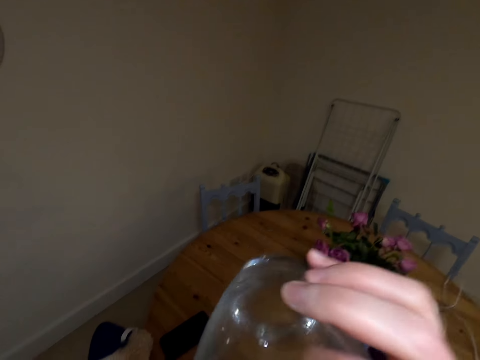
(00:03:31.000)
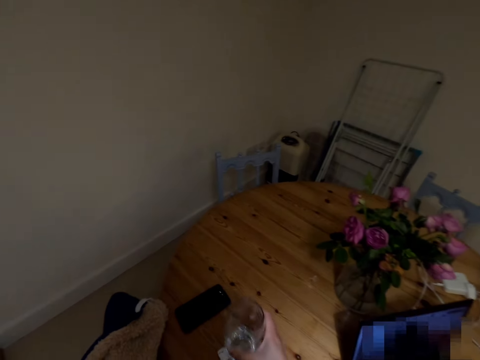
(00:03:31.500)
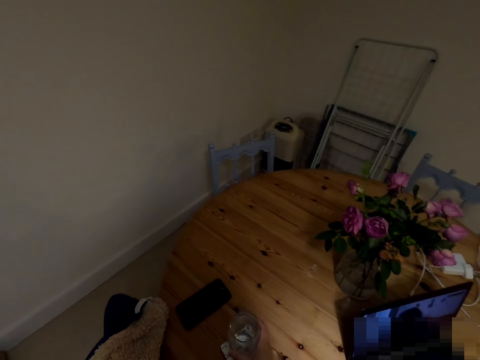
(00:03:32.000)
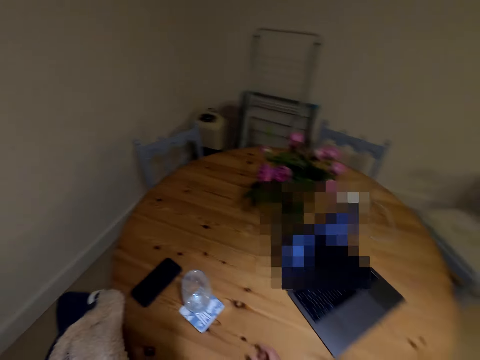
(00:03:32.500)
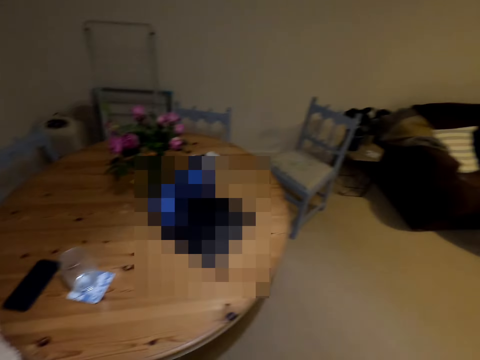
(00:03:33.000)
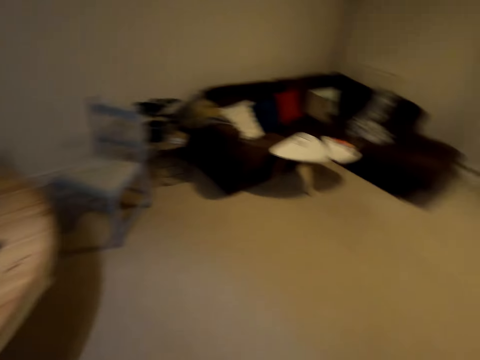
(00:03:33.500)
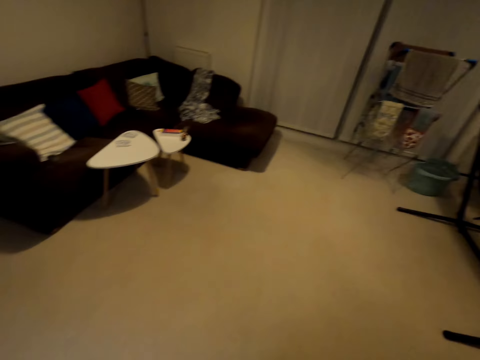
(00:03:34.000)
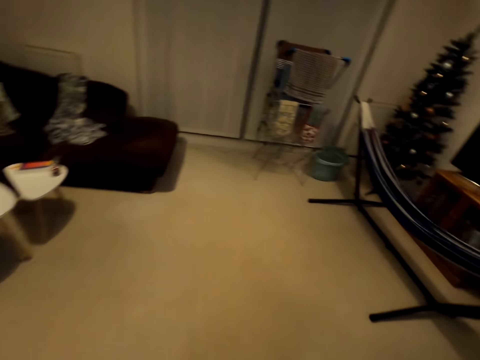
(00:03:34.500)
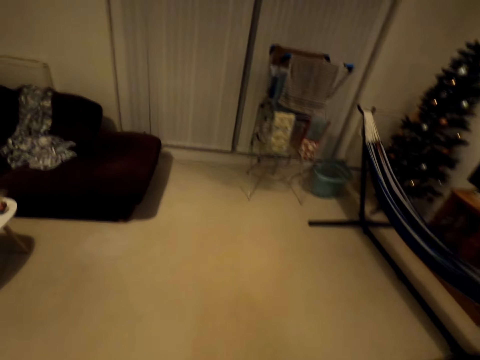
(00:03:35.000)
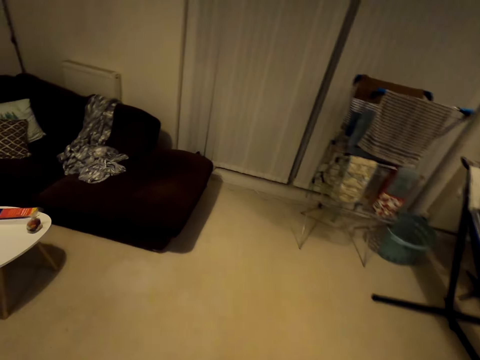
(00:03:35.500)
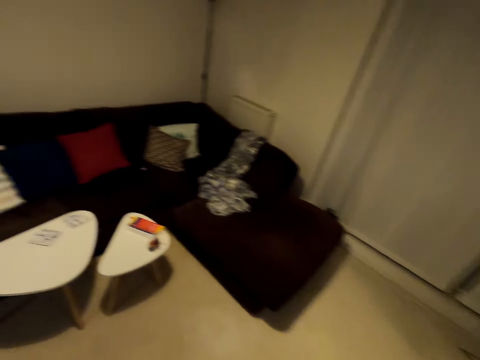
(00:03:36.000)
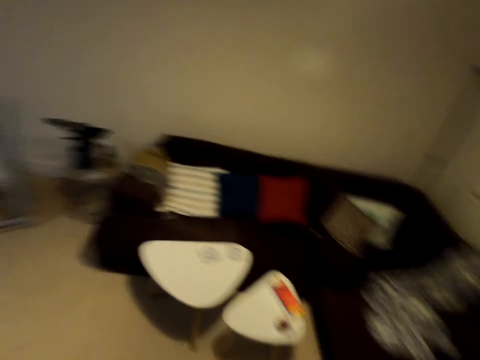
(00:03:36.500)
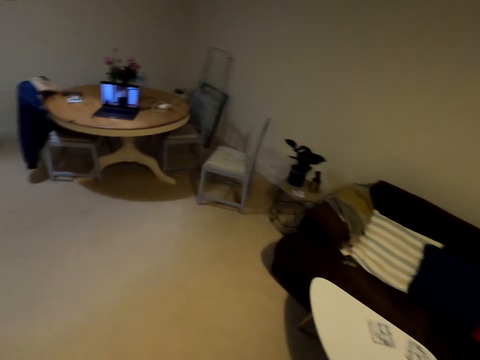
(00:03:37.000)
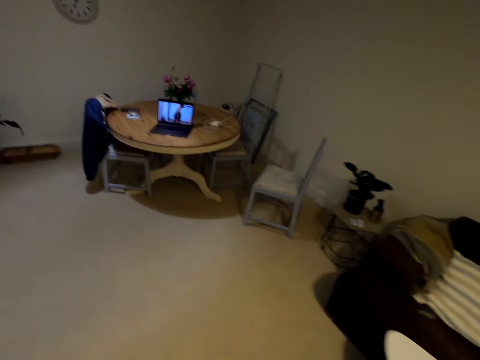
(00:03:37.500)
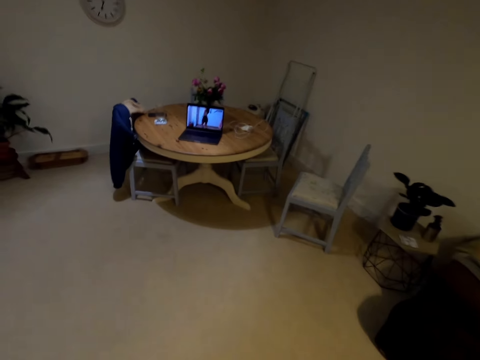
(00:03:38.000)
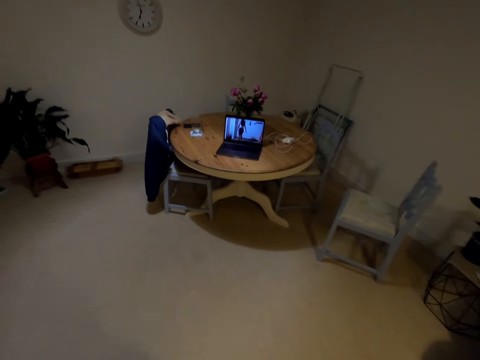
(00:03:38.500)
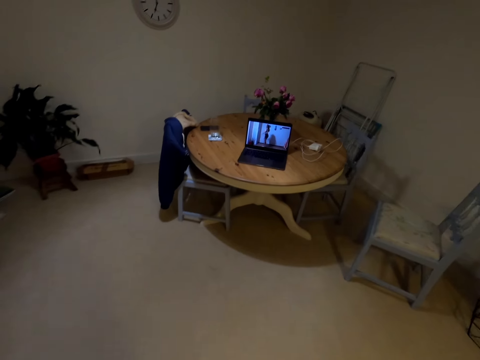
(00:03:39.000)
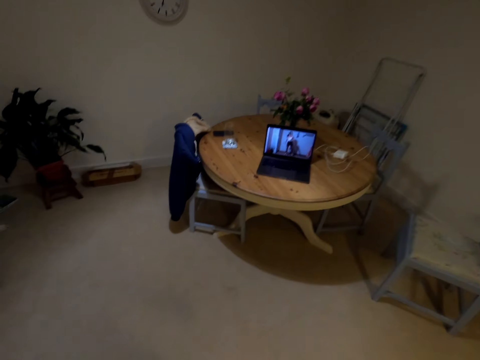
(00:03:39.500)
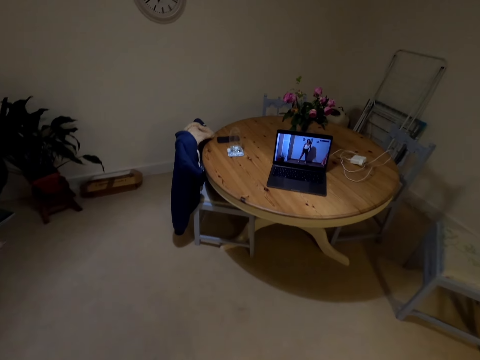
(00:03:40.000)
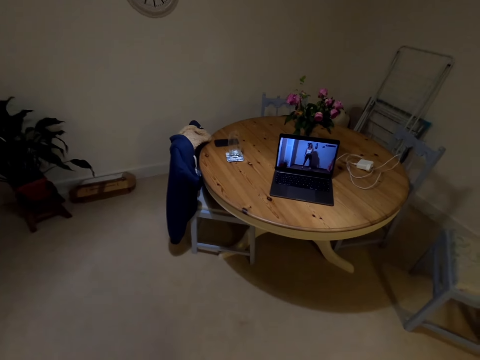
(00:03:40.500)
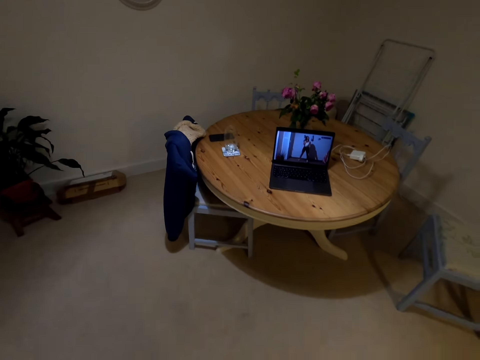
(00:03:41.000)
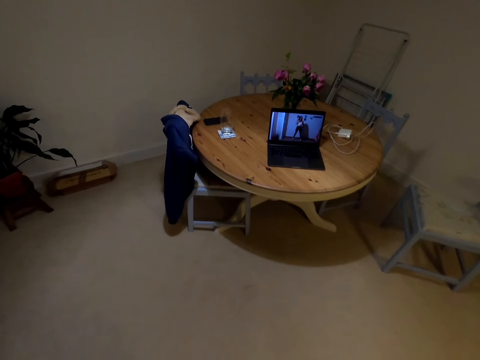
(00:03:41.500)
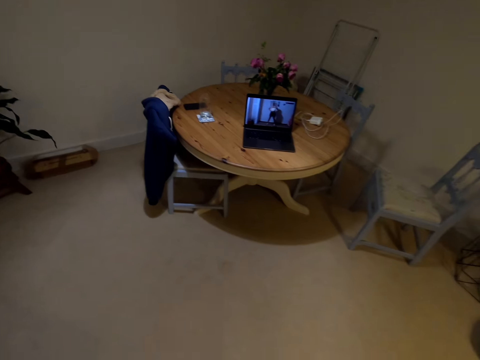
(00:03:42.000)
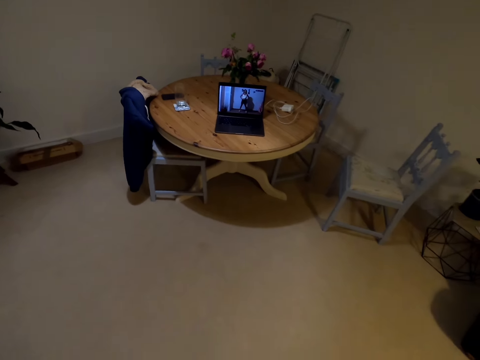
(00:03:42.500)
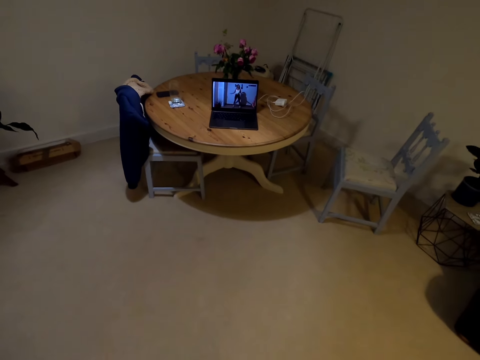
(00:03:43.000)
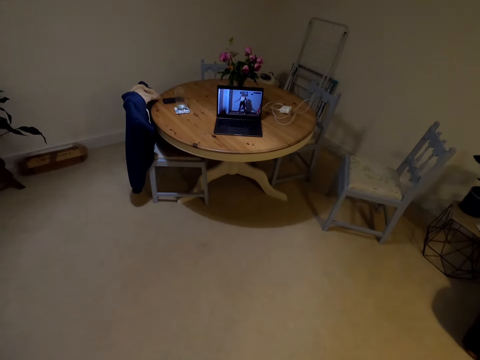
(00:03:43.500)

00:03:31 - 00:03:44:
The camera wearer puts down the glass of water on the table. They go around the house. They turn around the house. They look at the laptop.

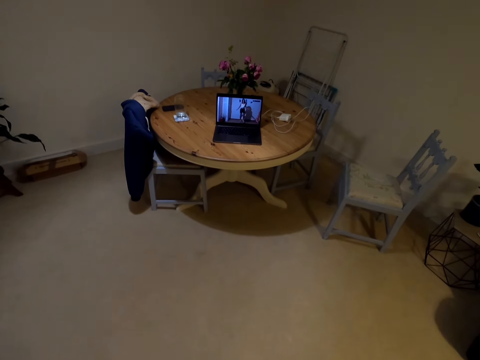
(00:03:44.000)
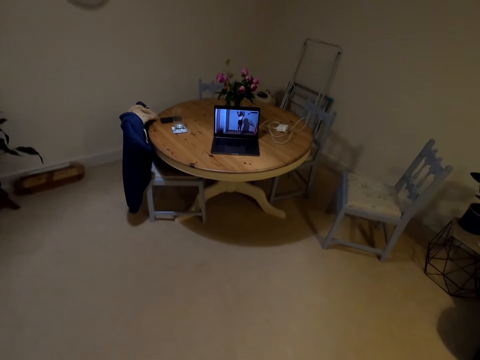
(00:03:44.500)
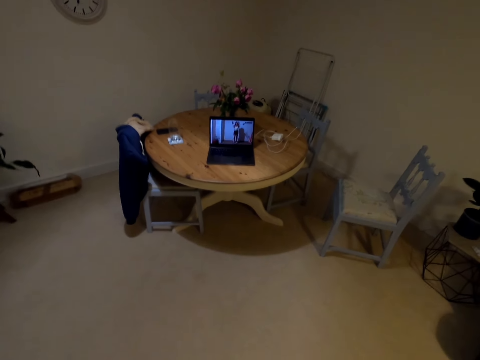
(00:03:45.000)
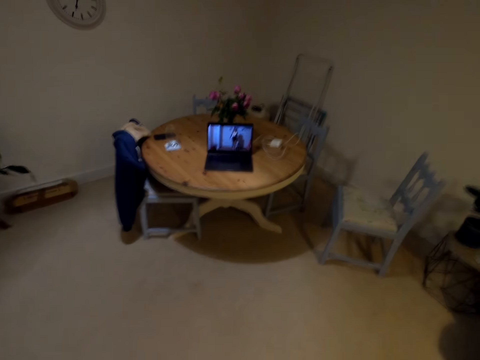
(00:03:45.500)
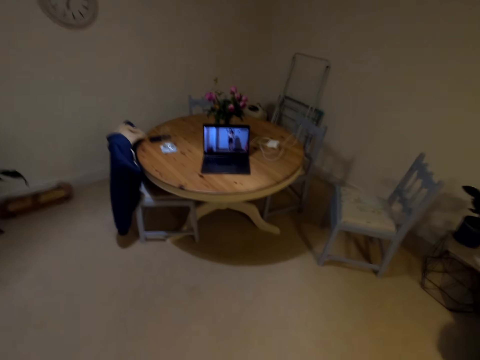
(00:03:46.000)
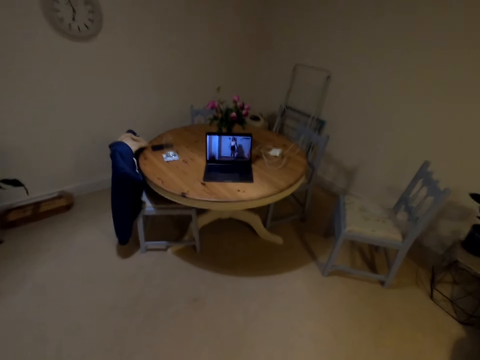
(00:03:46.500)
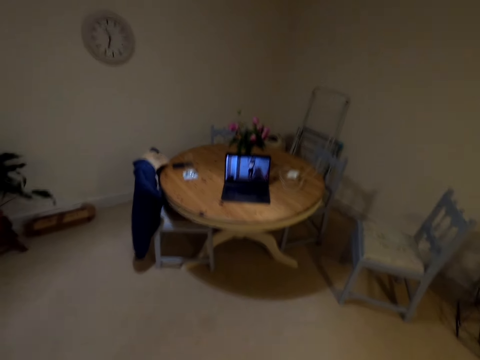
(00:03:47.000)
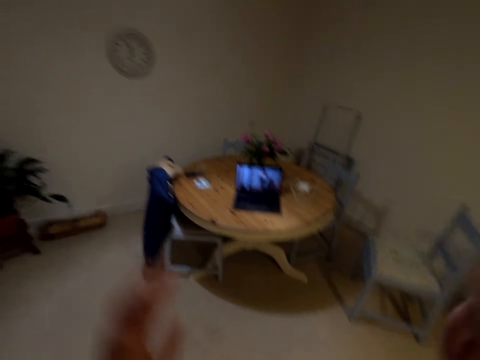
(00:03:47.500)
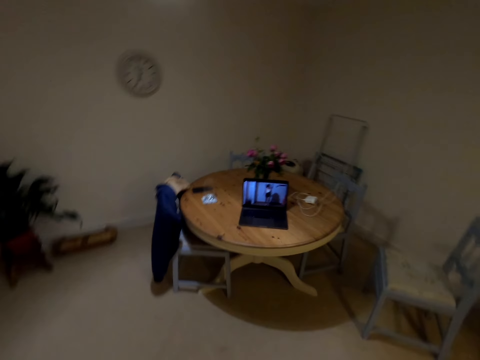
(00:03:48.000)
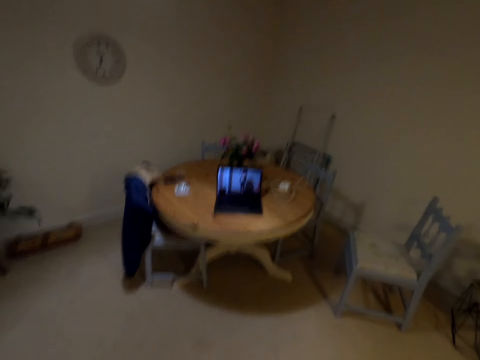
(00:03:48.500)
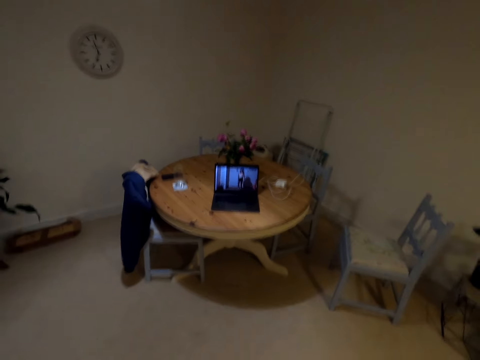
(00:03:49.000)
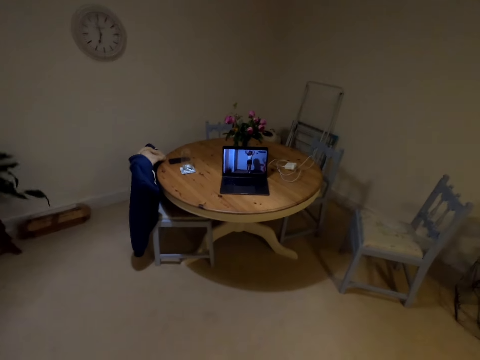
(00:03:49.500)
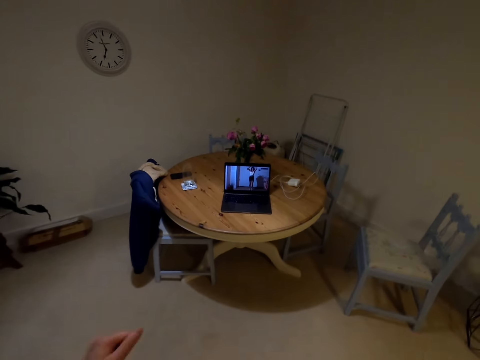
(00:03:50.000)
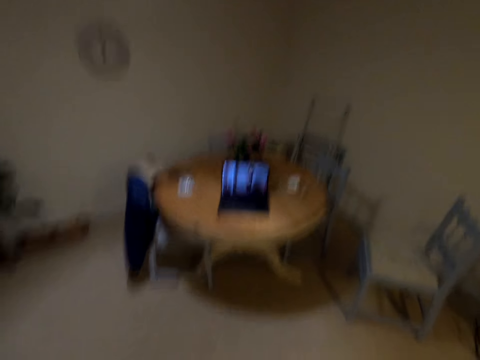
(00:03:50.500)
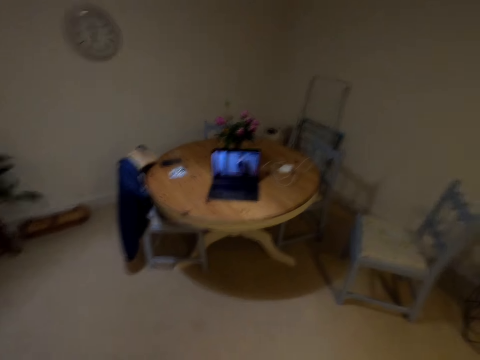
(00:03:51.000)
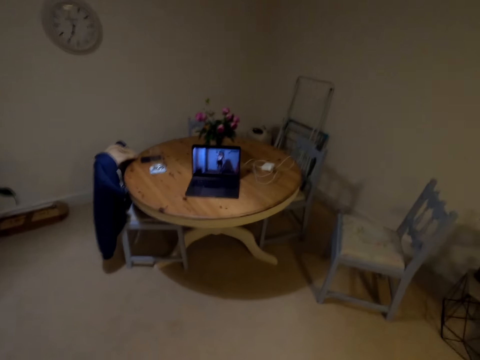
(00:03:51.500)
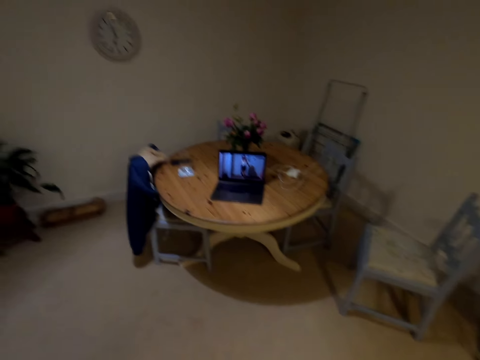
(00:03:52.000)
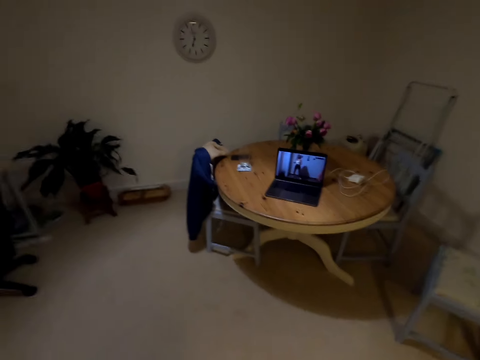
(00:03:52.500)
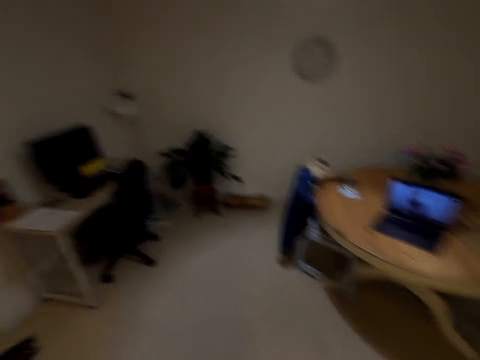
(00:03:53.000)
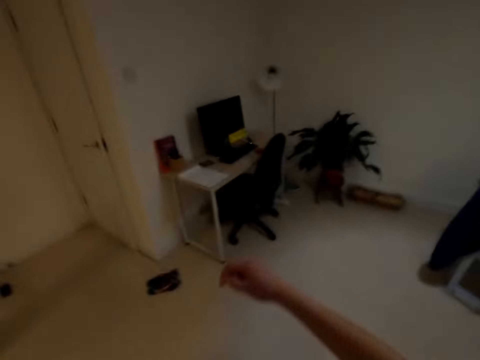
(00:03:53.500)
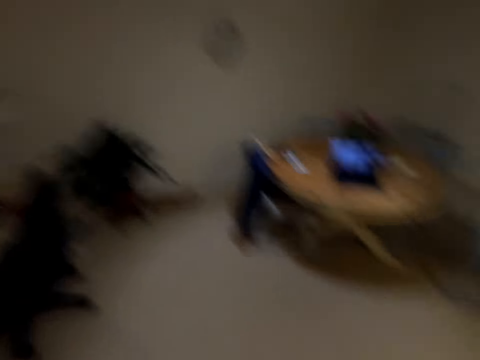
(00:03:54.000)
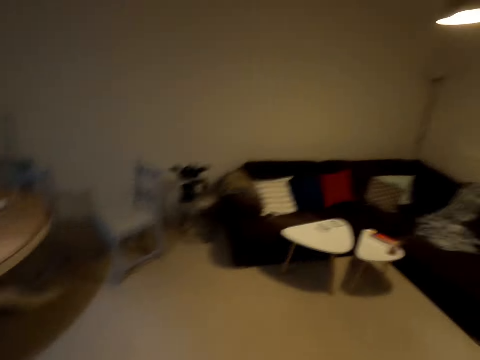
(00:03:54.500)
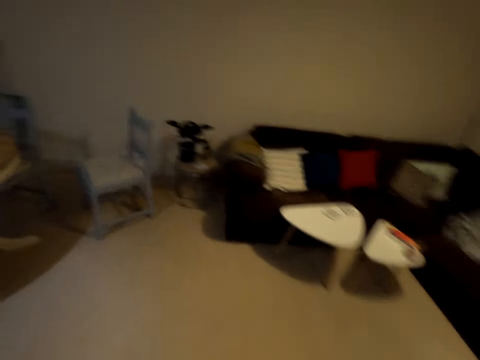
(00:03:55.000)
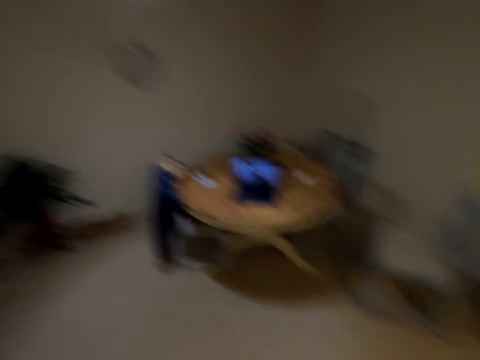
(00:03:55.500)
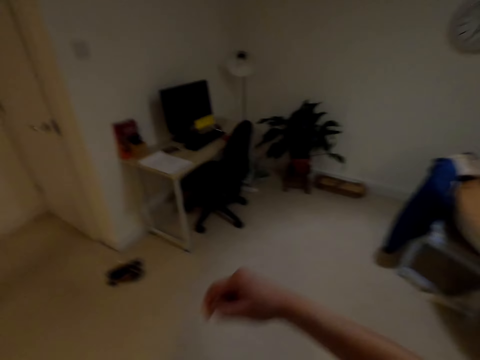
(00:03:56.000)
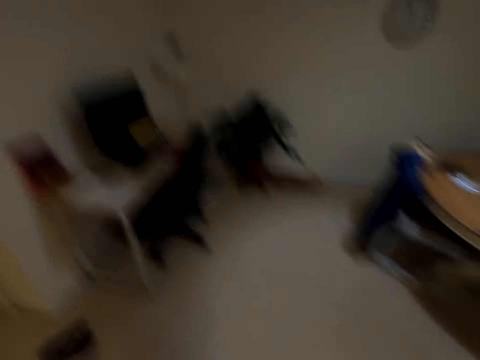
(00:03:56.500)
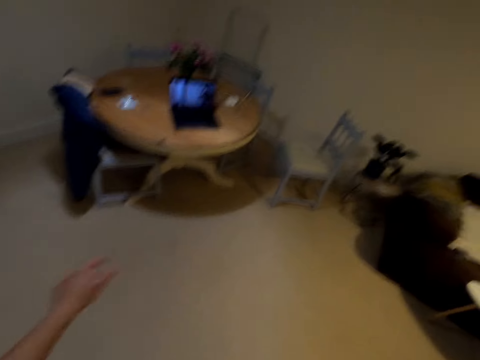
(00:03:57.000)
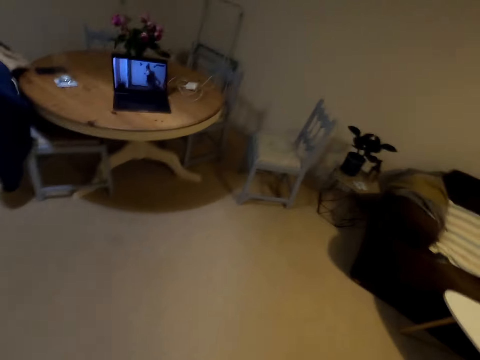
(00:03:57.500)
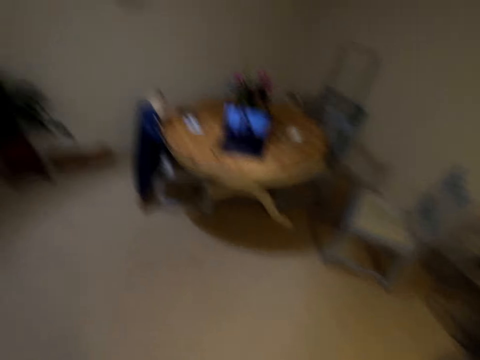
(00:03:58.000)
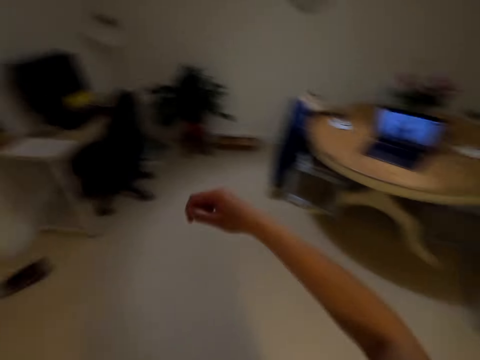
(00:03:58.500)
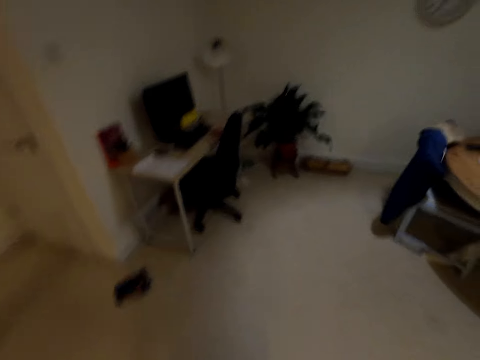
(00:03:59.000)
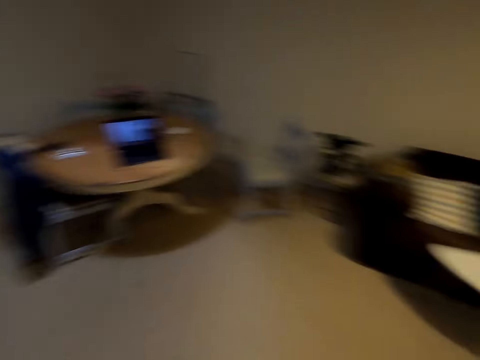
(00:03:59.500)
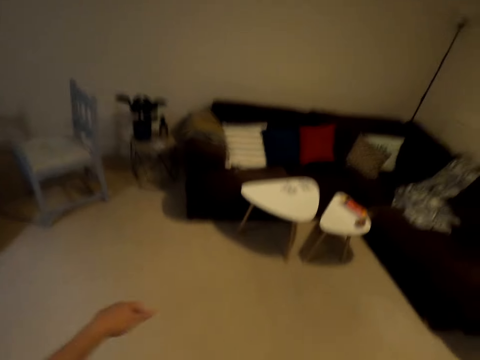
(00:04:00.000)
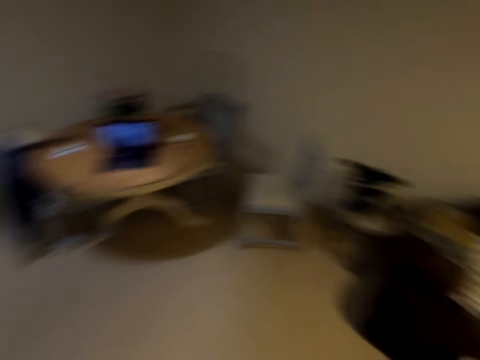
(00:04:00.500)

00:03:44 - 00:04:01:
The camera wearer jumps around the house. She dances in the house. She moves her hands around. She moves to the left-right side. She looks around. She dances in the house.
